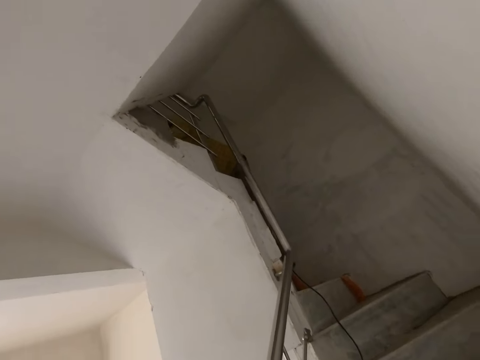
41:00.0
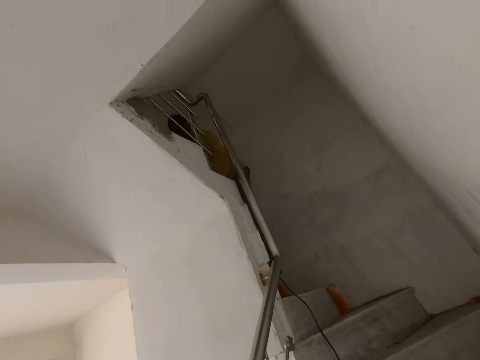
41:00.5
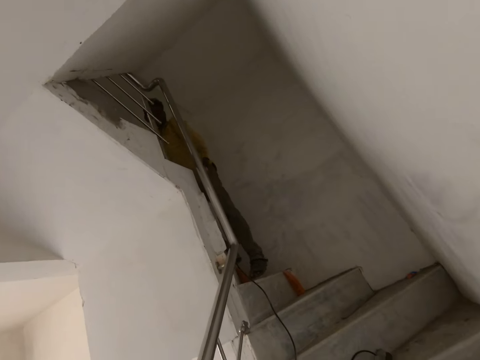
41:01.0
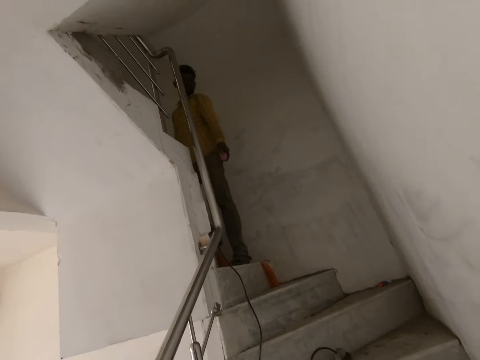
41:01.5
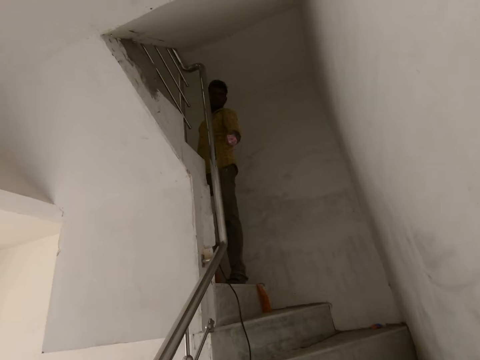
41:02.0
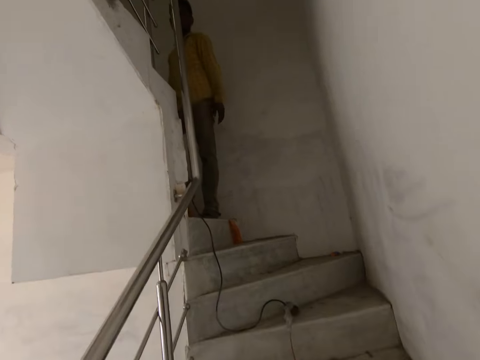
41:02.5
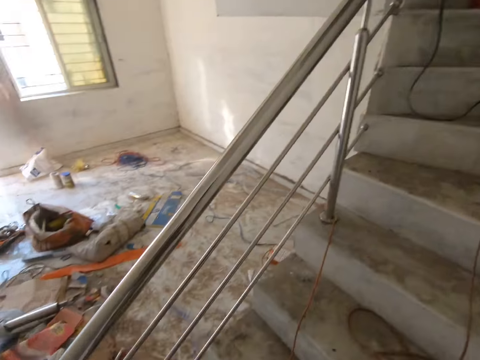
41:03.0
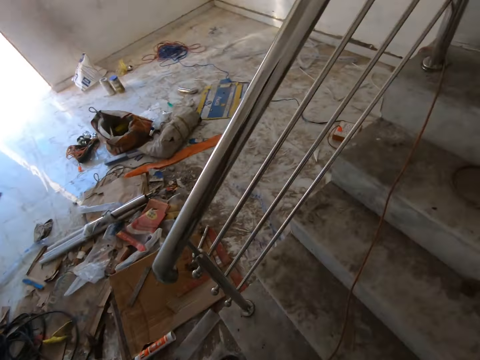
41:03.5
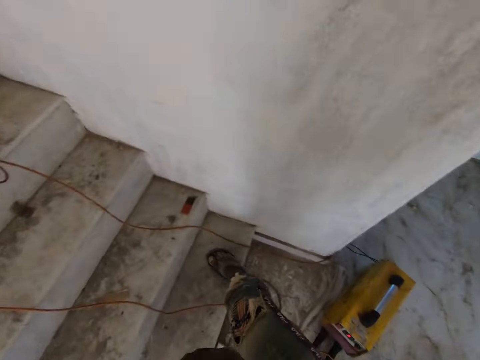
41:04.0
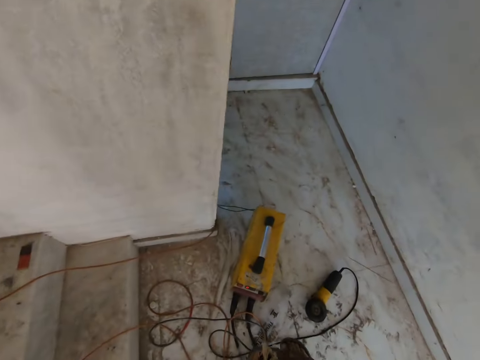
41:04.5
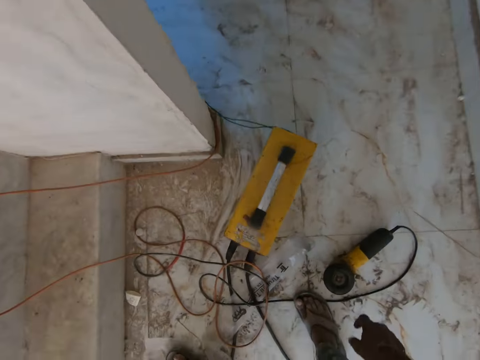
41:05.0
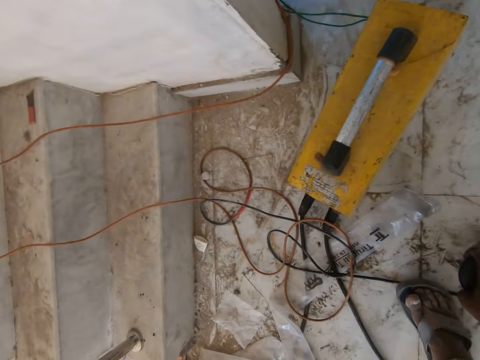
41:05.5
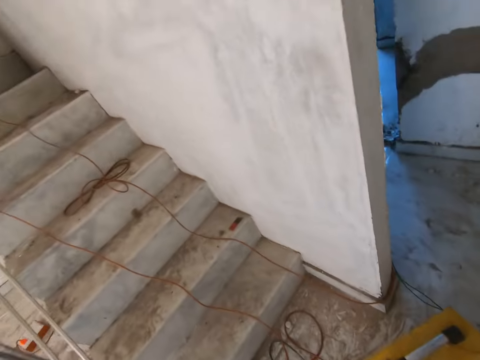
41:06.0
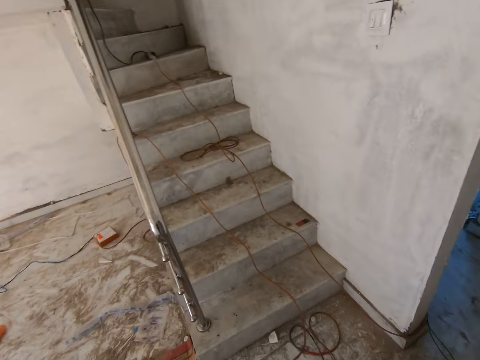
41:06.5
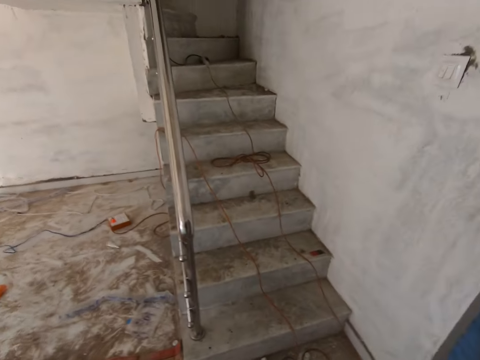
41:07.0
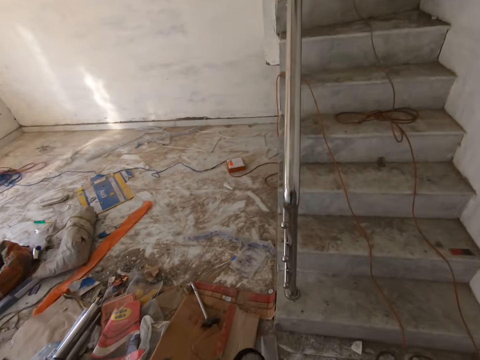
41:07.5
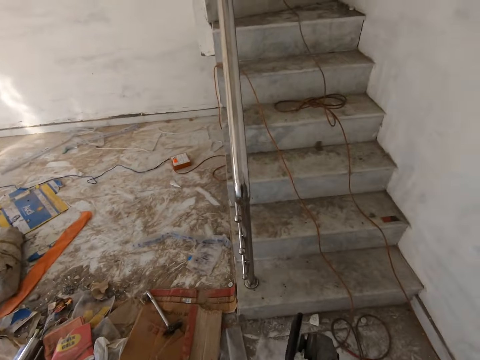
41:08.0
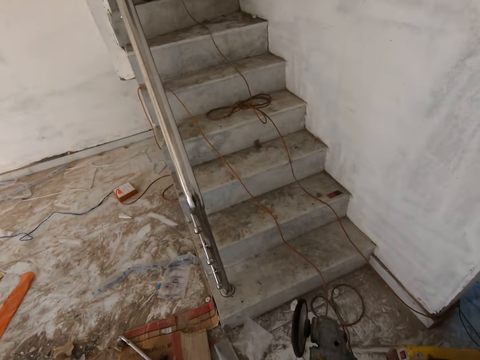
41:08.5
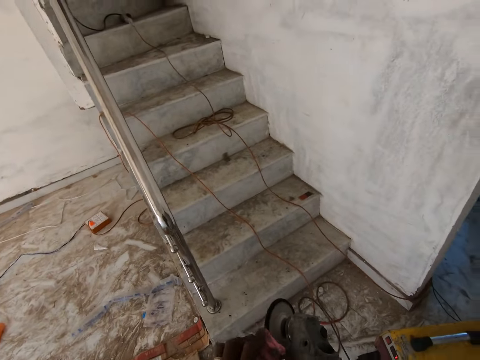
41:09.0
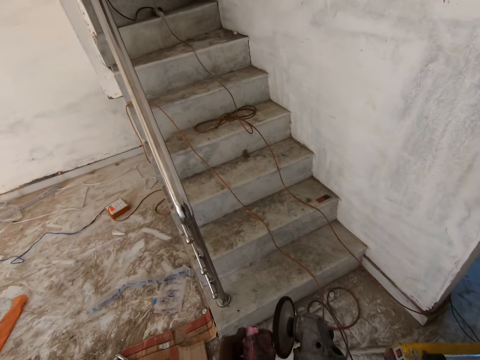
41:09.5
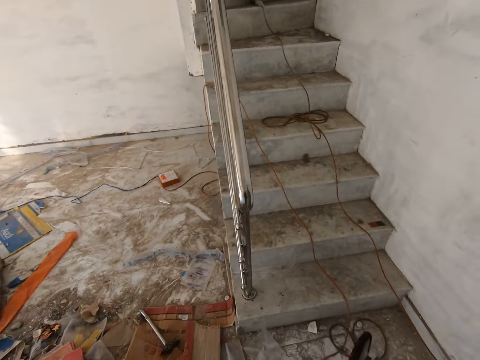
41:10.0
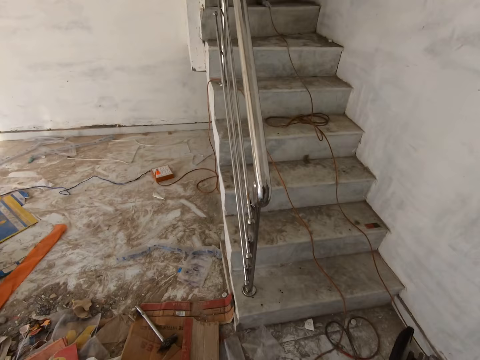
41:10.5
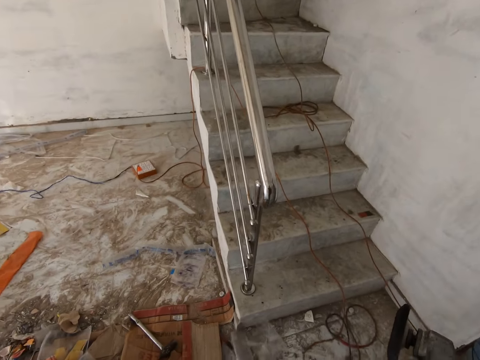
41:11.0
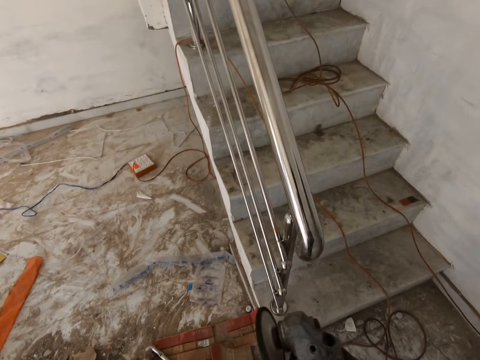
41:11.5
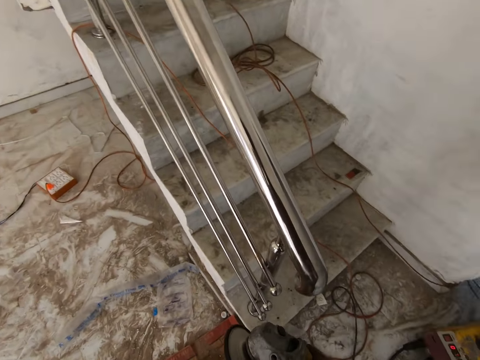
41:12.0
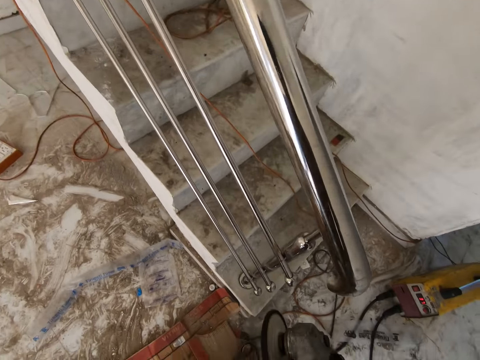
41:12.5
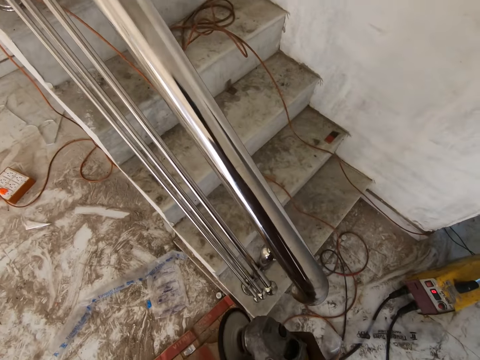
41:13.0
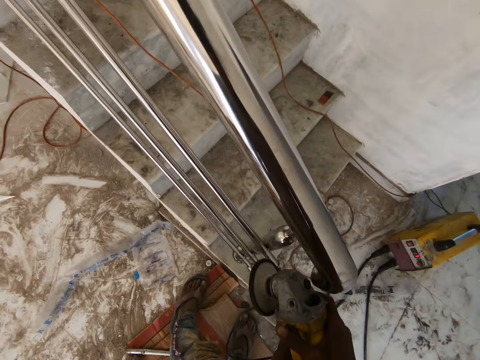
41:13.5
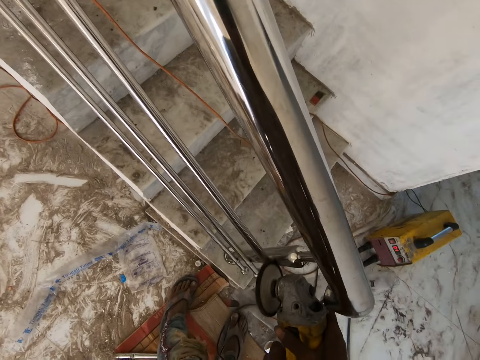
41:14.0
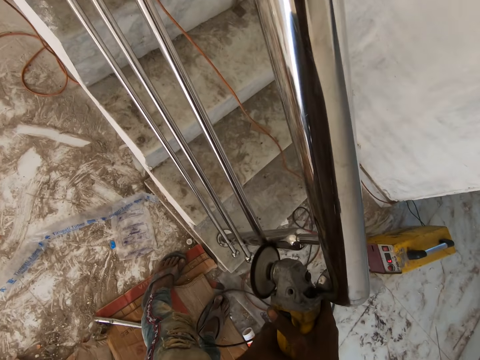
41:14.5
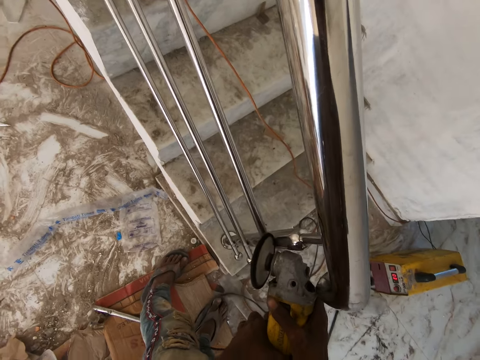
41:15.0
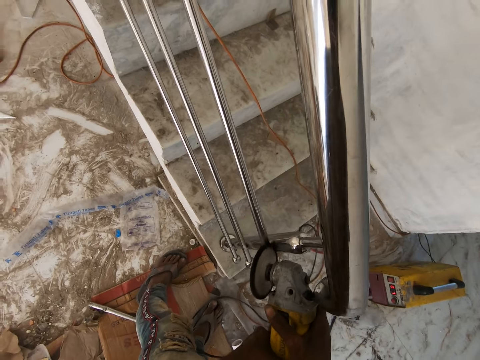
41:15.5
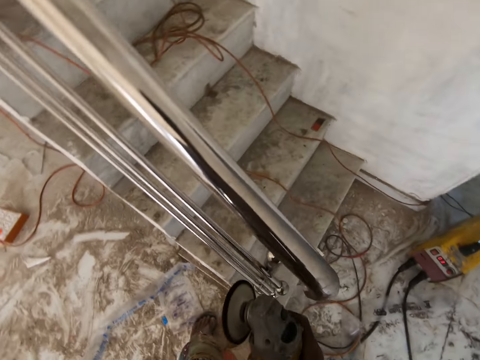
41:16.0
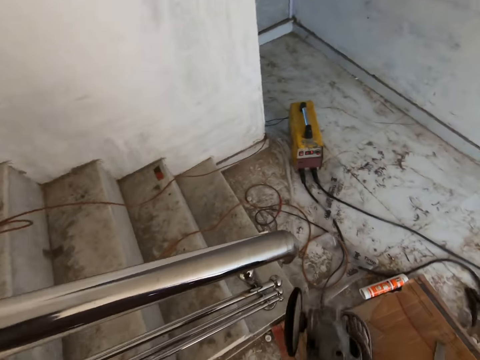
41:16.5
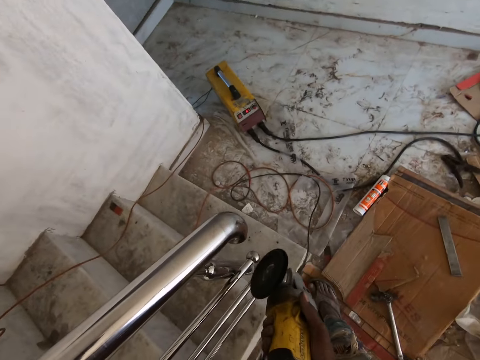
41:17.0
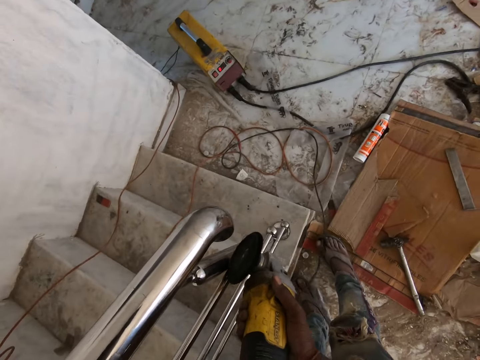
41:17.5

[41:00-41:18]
The man throws a bar rouge towards the camera wearer with his left hand. The man drops something. The camera wearer picks up a rotary tool or grinder from the floor with his right hand. He polishes the rotary tool with the bar rouge in his left hand. He smoothens a rail with the rotary tool in his right hand.

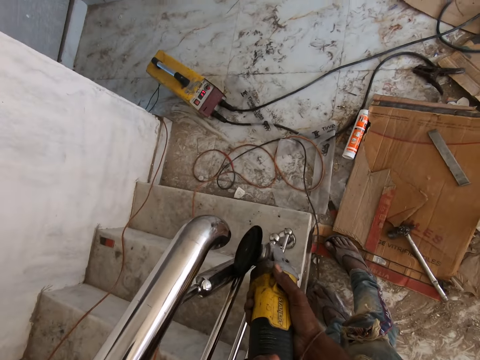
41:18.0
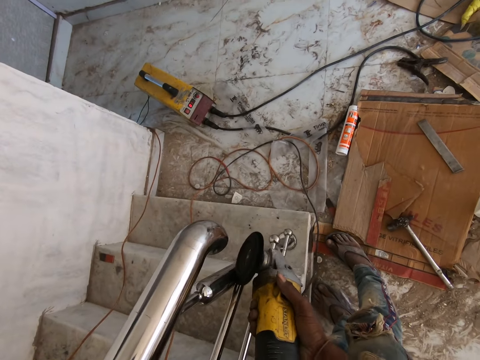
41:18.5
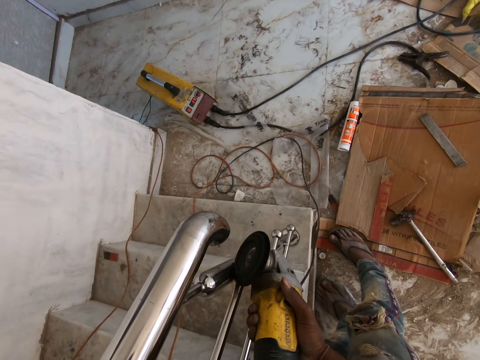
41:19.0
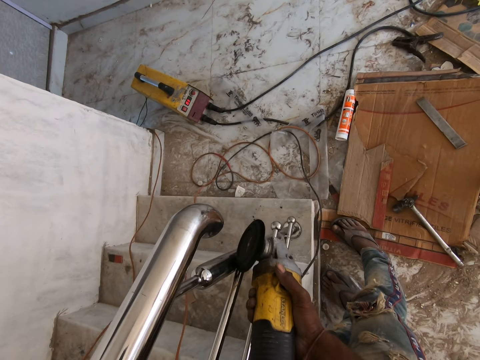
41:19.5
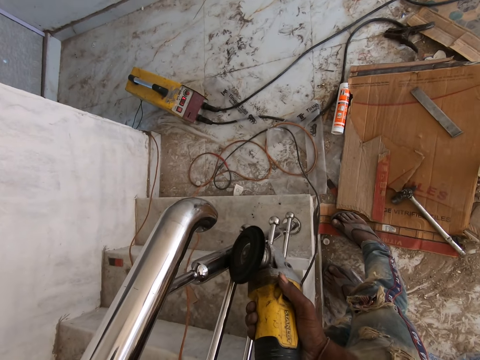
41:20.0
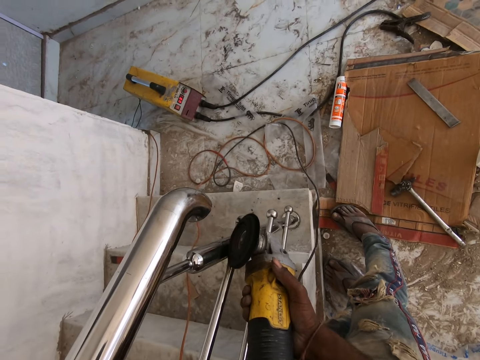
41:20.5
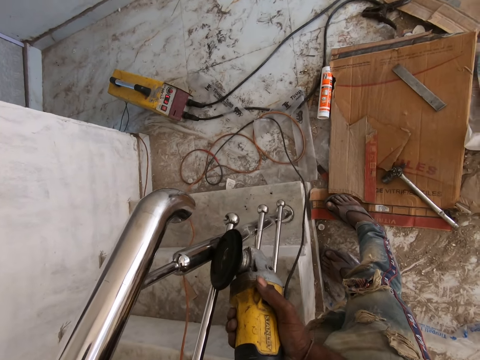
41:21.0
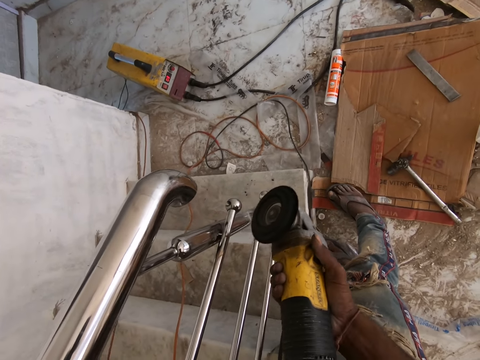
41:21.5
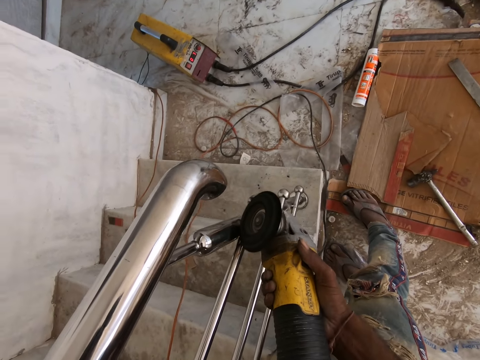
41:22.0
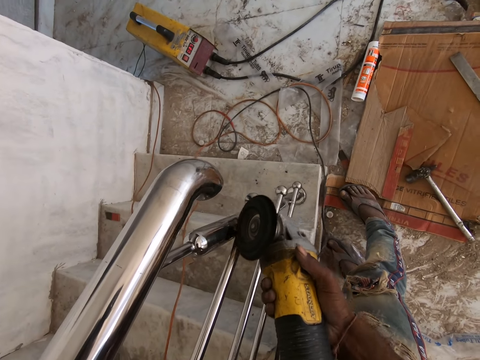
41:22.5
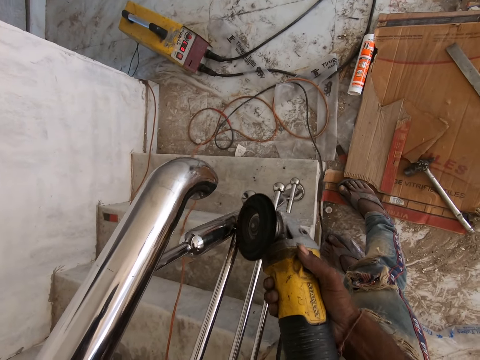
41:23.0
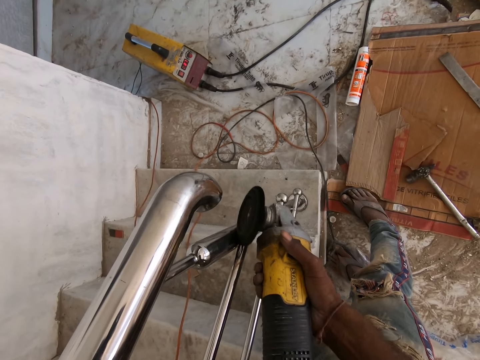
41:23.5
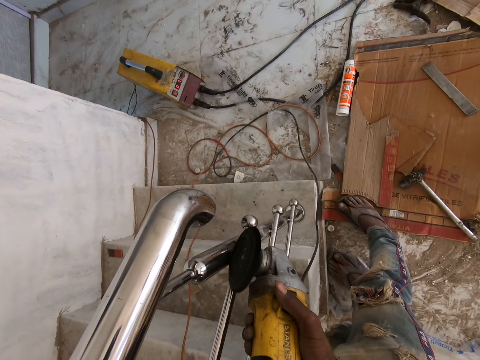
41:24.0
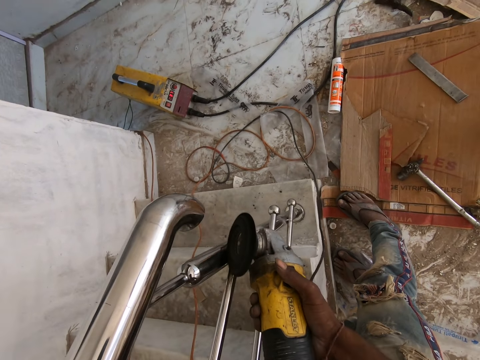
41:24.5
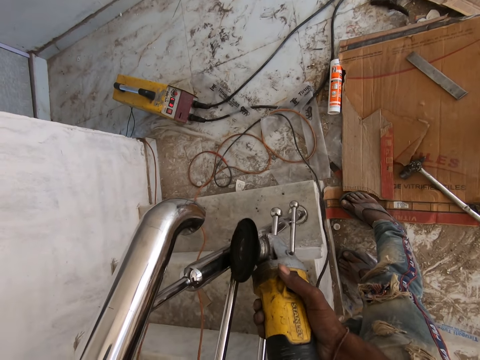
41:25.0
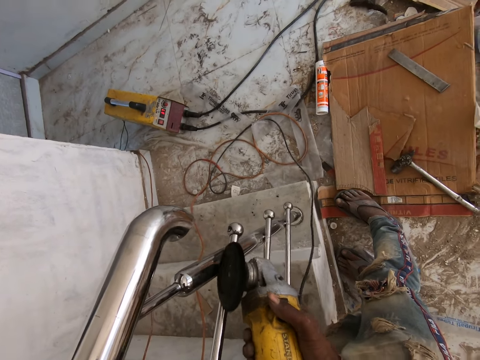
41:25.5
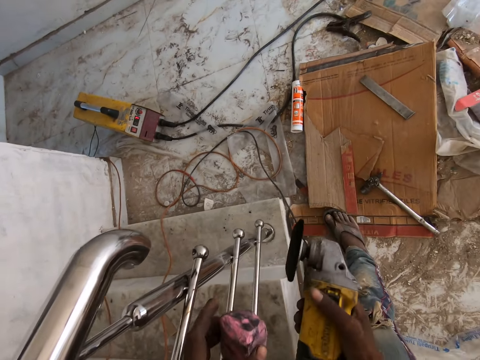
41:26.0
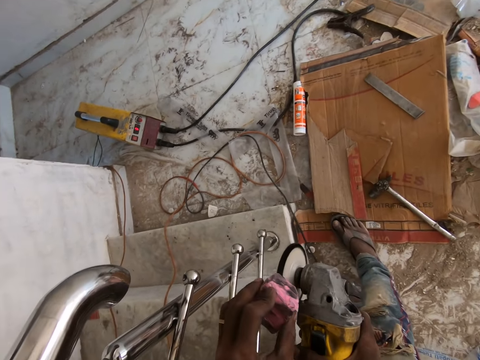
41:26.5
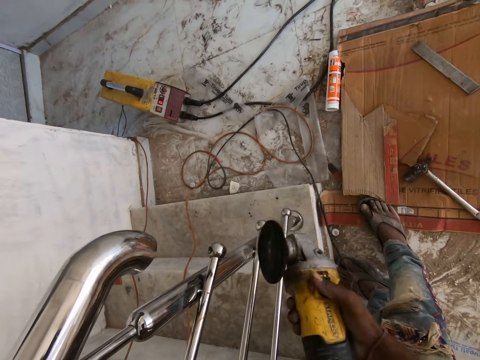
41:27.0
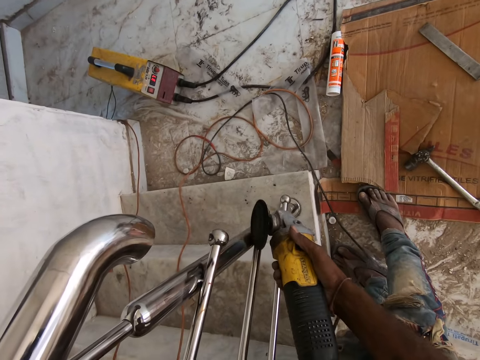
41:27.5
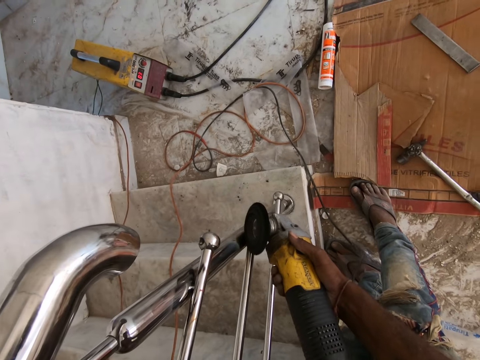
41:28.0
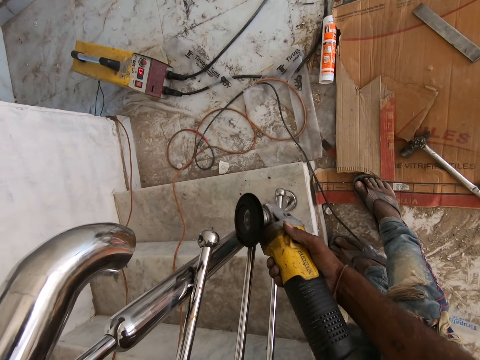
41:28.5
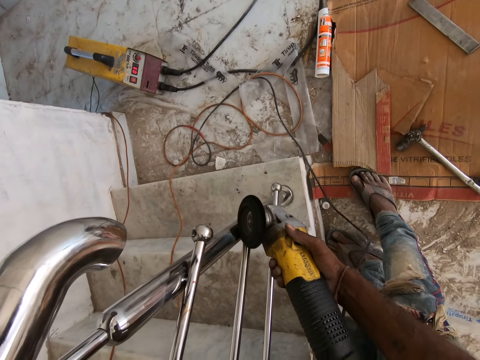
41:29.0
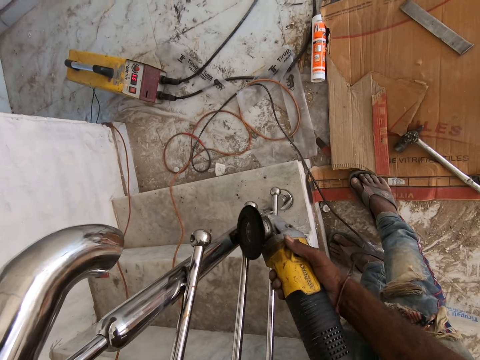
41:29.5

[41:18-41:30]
The camera wearer polishes the rotary tool with the bar rouge in his left hand. He smoothens the rail with the rotary tool in his right hand.
